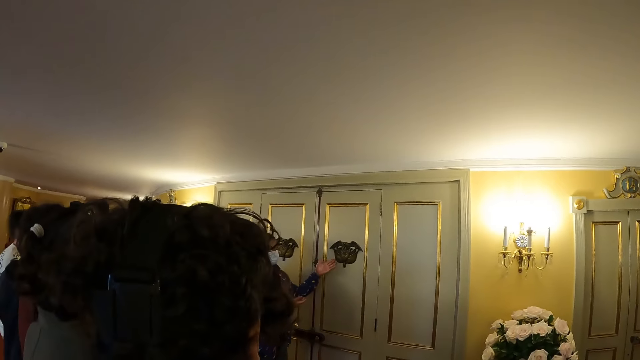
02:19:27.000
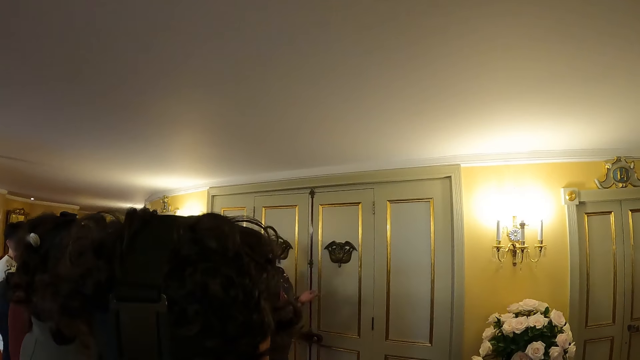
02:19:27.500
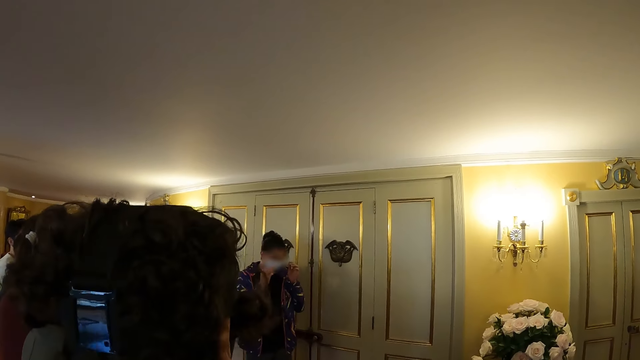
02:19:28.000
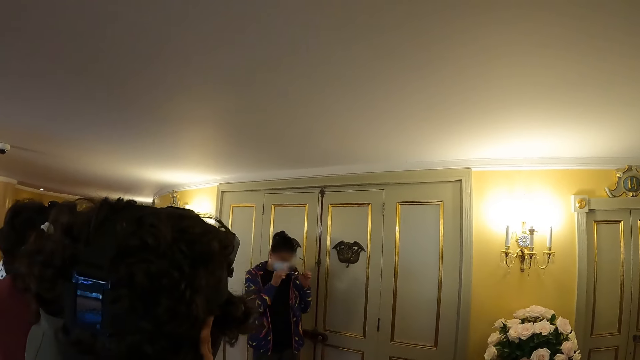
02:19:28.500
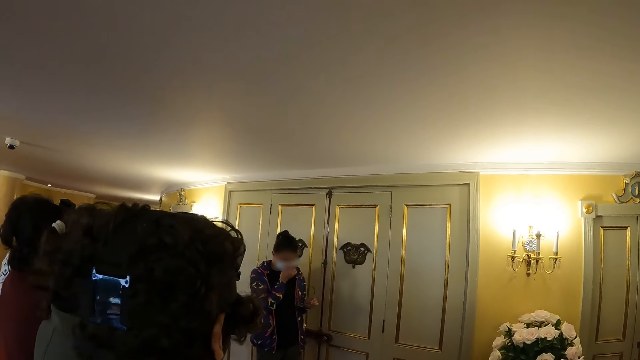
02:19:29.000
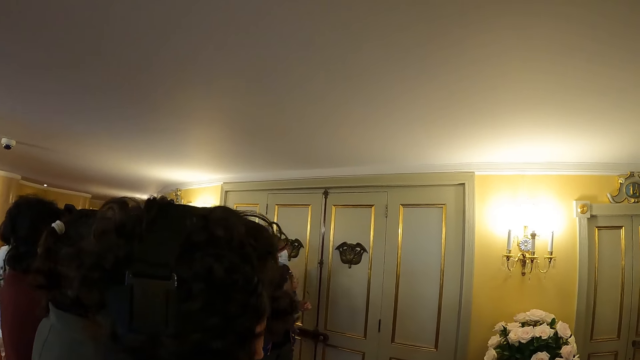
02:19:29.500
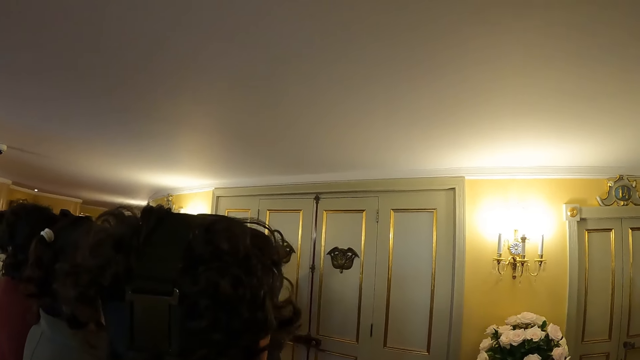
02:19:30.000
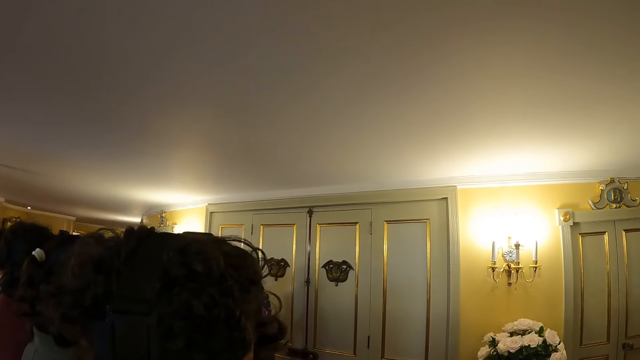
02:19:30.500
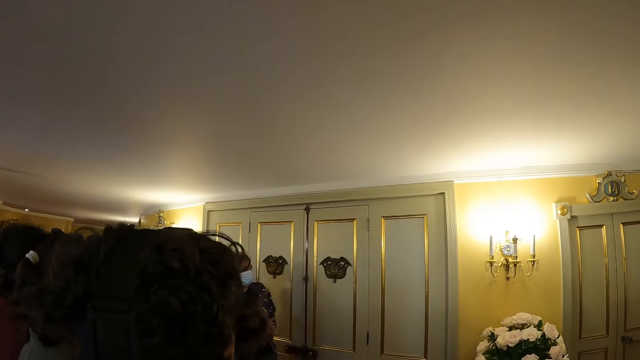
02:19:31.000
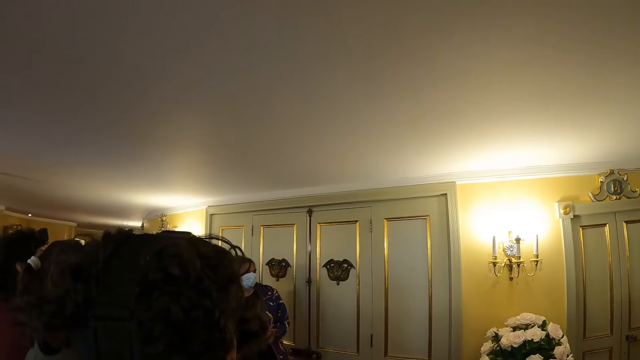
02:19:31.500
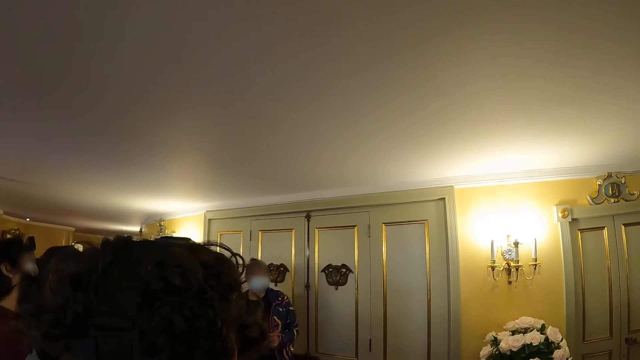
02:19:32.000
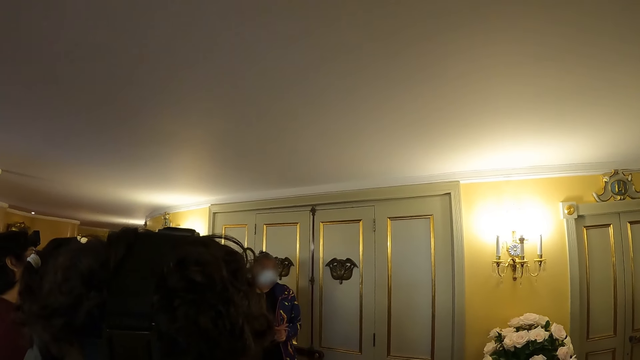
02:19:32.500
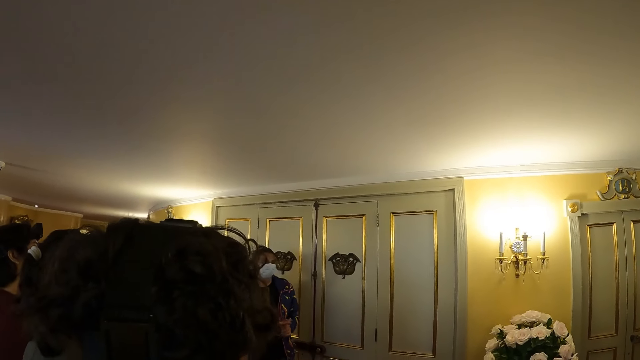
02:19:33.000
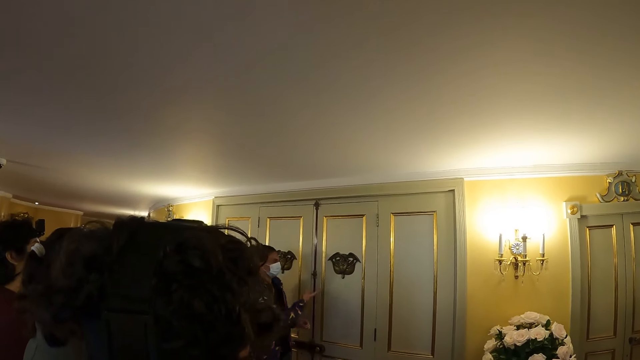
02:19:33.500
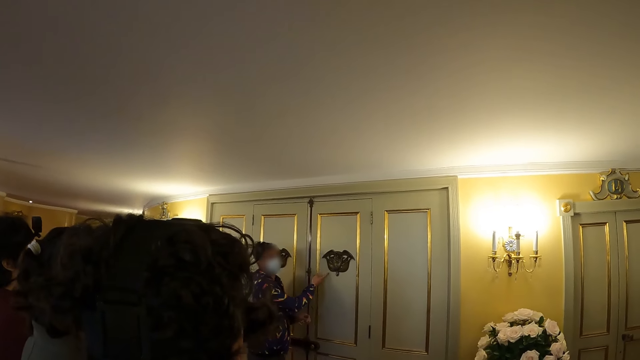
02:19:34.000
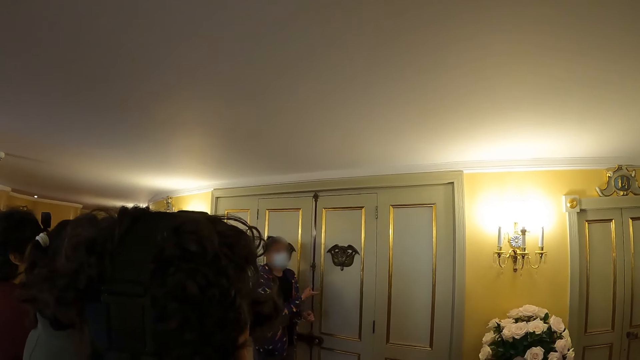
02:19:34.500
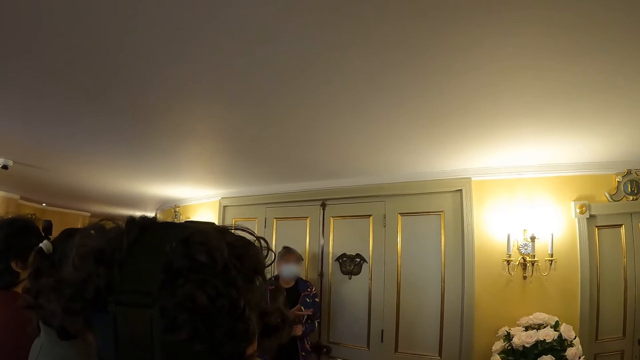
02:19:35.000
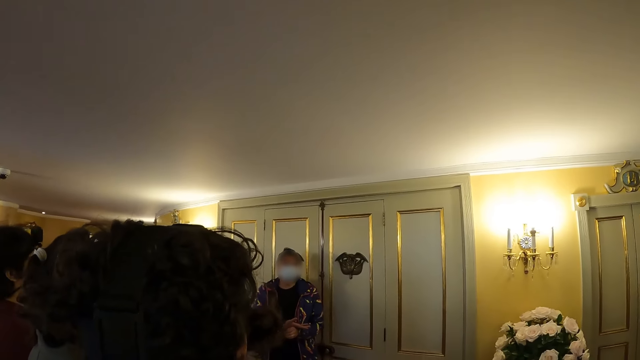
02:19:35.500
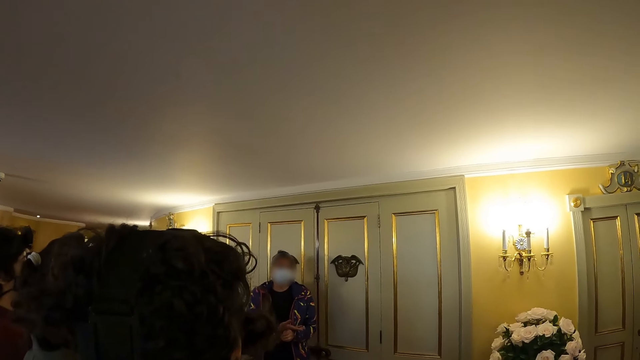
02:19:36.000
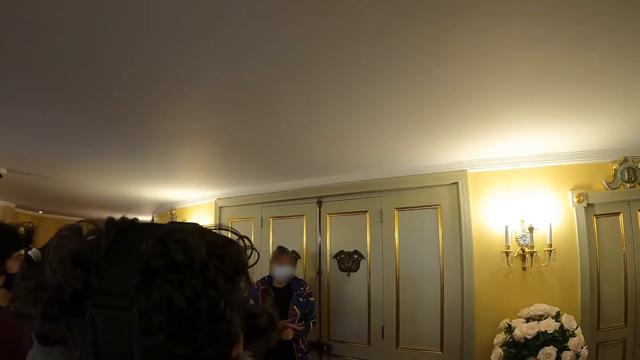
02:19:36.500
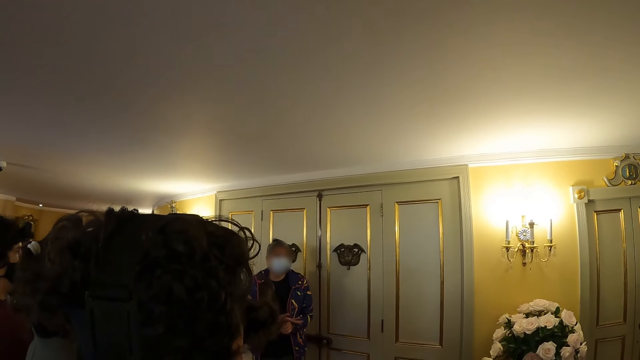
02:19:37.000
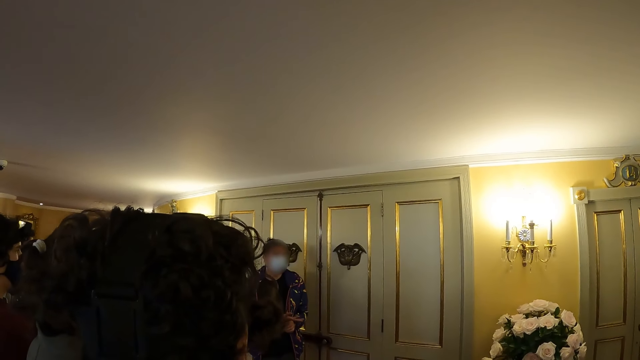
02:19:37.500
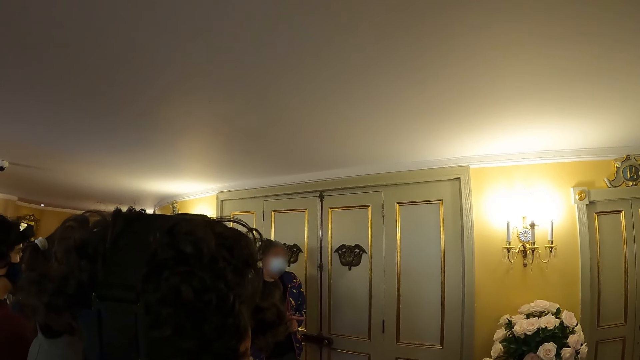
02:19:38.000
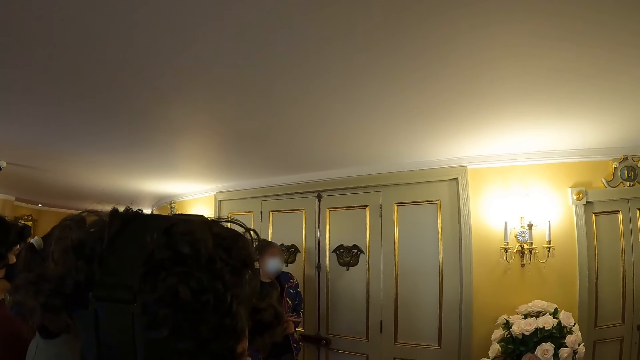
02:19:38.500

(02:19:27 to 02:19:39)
A woman removes her eye glasses and touches her face. The woman points at the door.

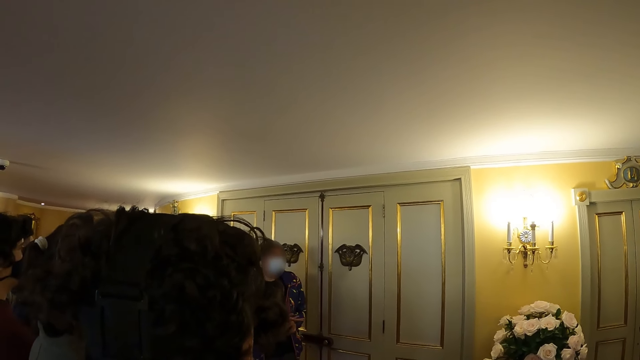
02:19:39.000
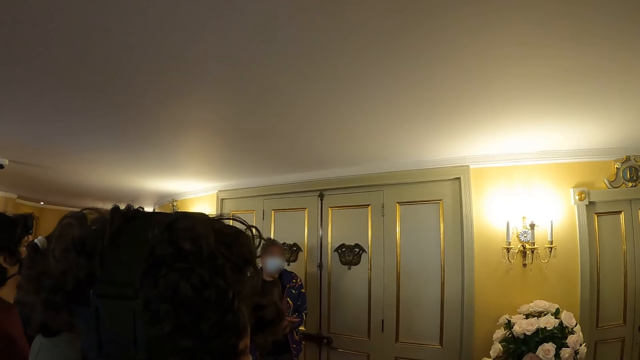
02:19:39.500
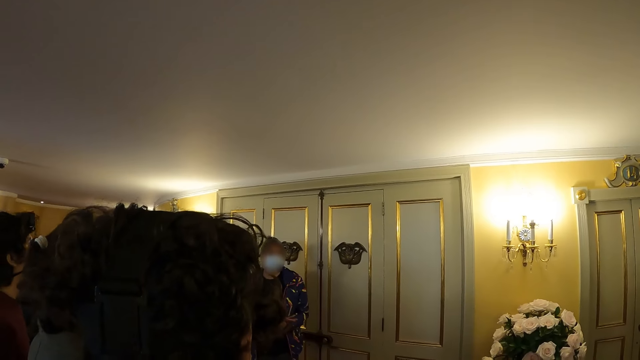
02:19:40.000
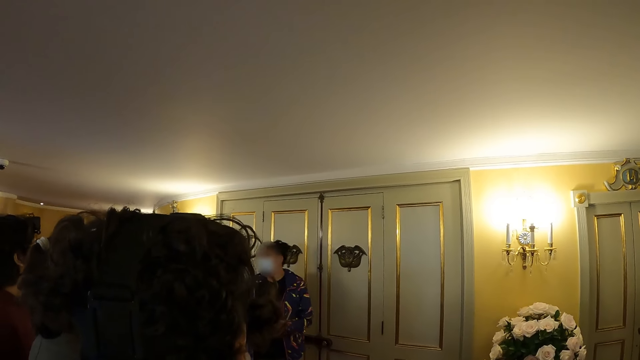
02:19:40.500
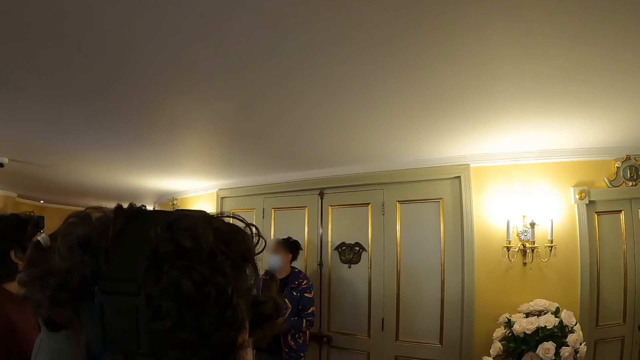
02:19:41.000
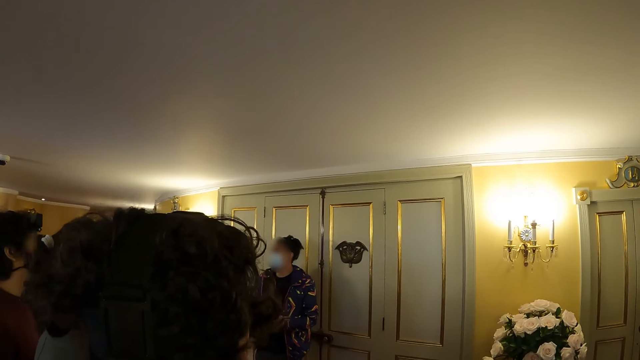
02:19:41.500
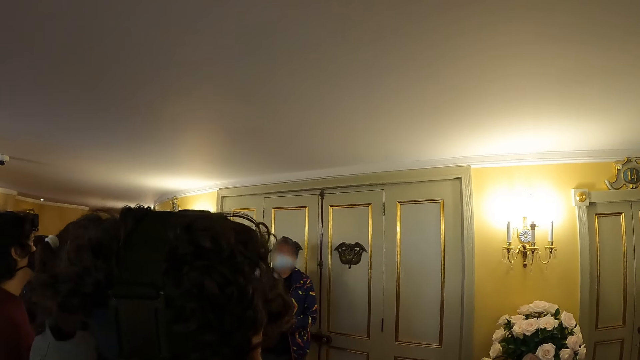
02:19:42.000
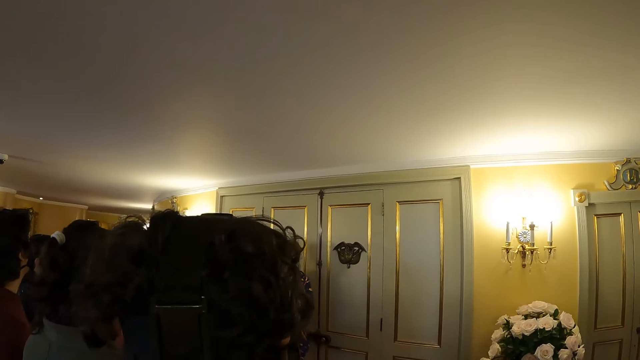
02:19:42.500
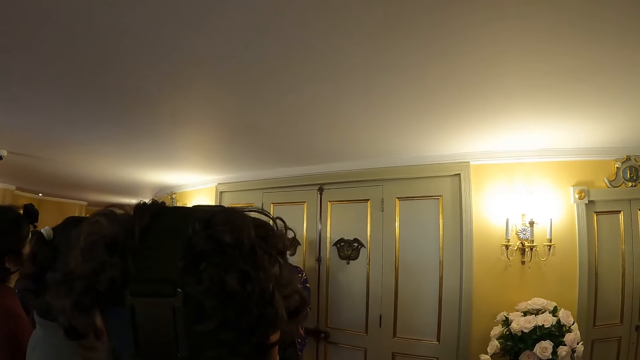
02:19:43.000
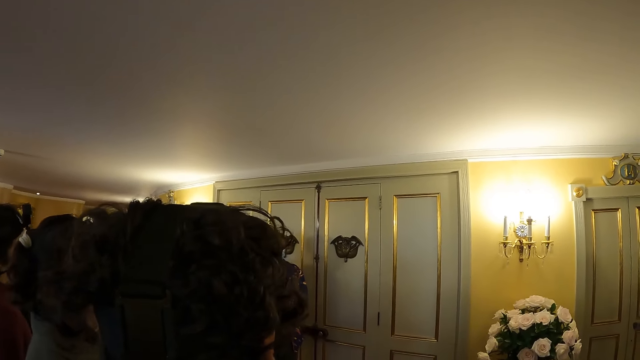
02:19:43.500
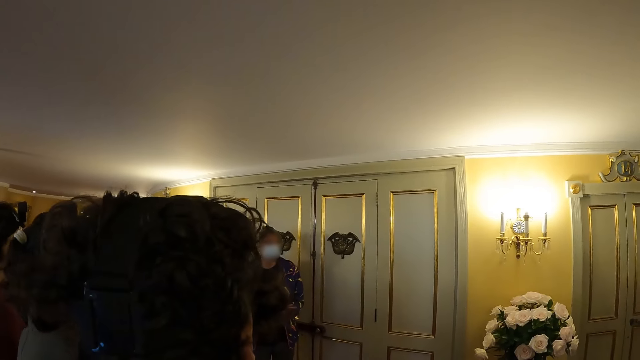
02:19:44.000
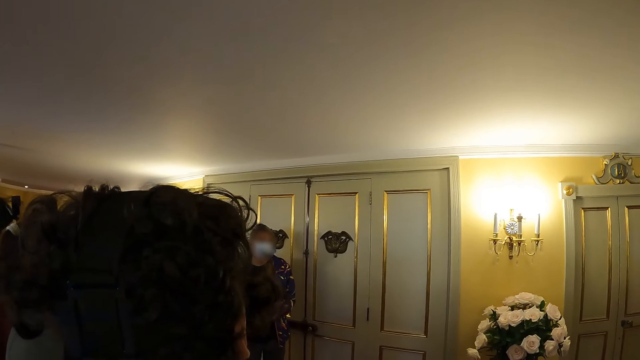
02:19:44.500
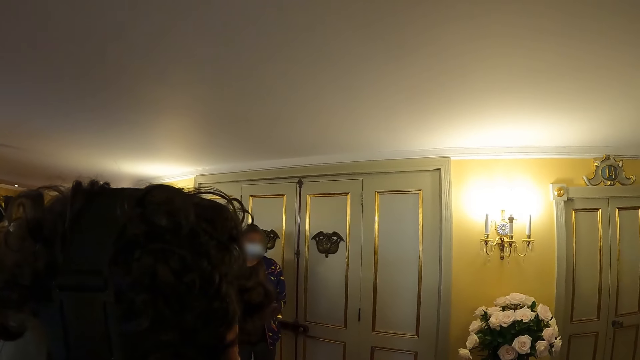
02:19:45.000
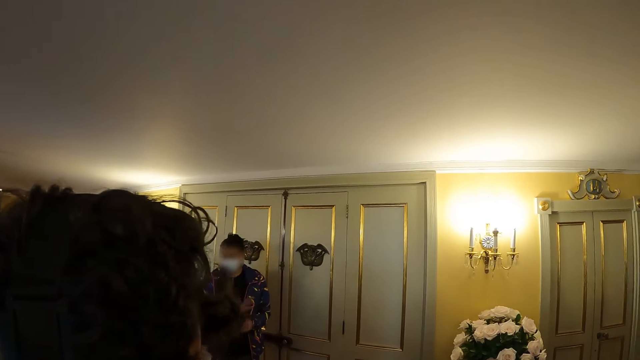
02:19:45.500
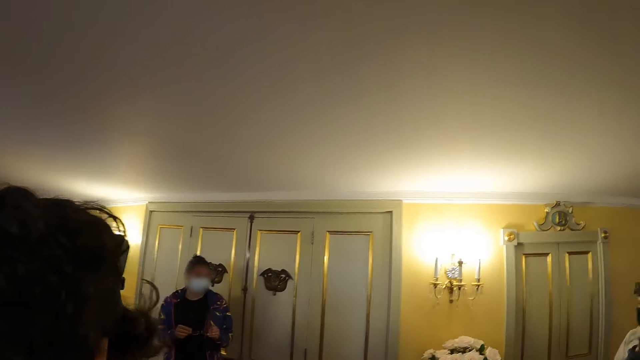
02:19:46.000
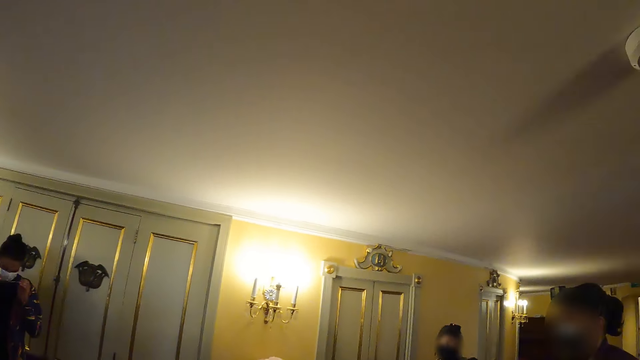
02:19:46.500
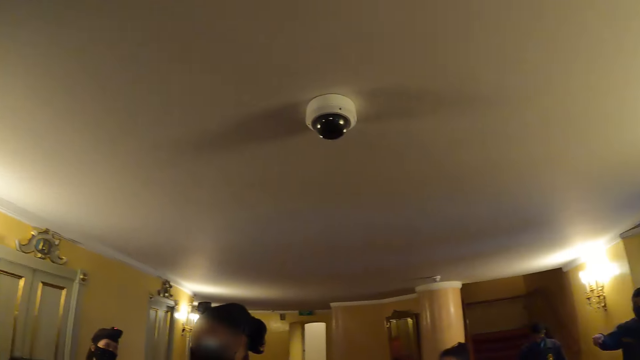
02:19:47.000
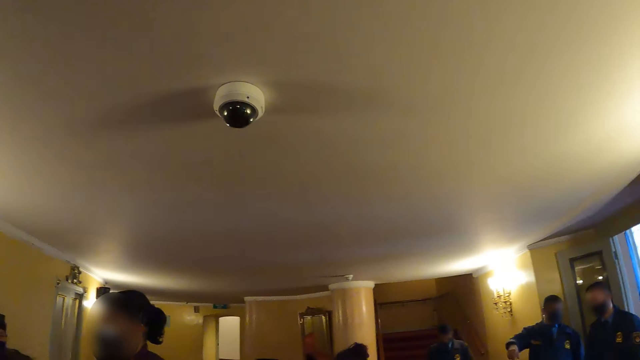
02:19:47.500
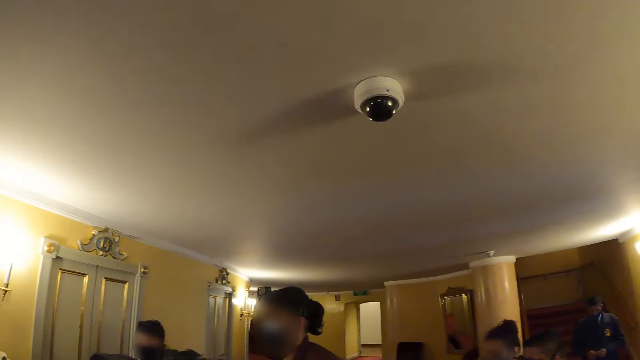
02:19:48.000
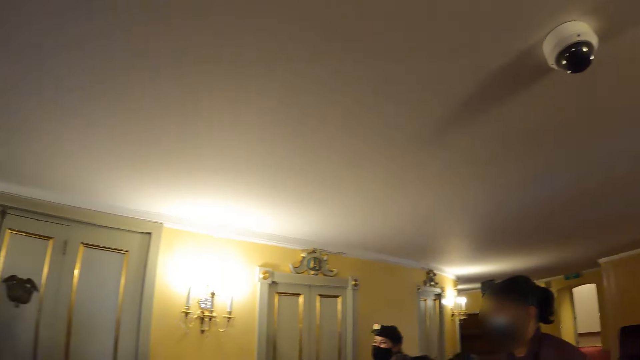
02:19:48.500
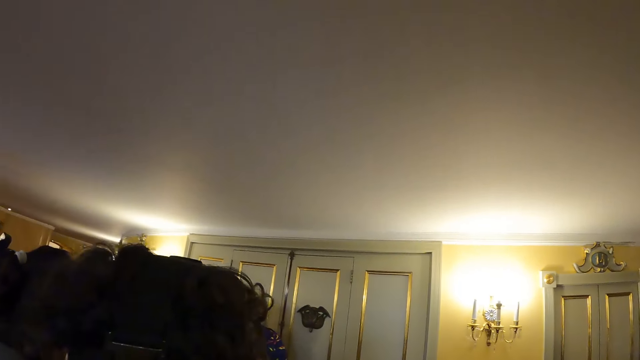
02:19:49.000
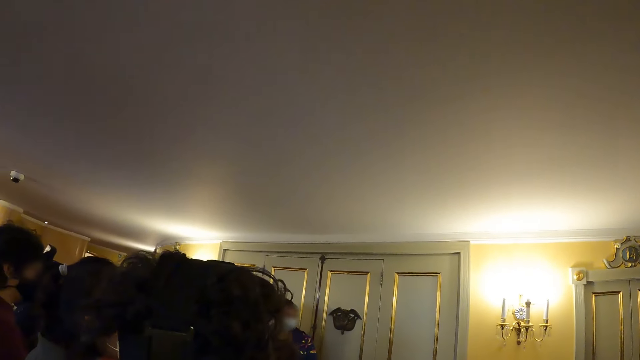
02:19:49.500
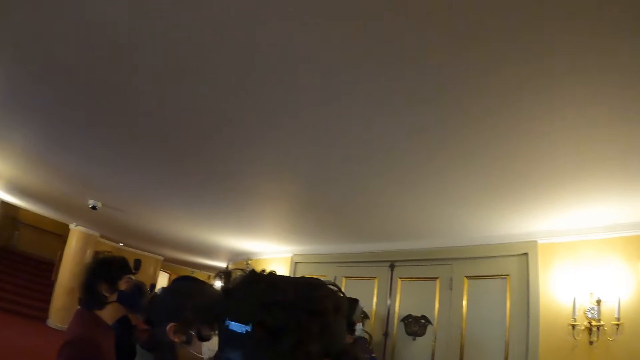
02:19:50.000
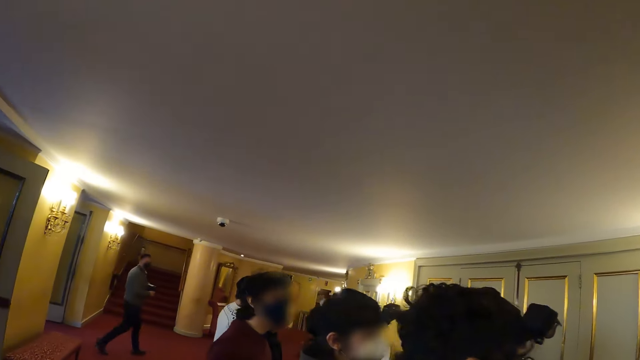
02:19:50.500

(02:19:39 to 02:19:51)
The camera wearer stares at a woman. The woman wears her glasses. The camera wearer looks around the room.
